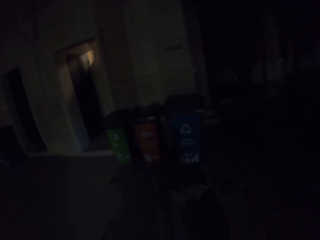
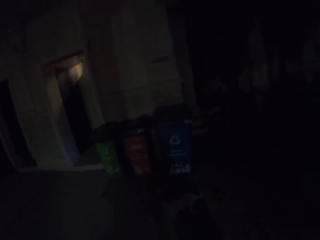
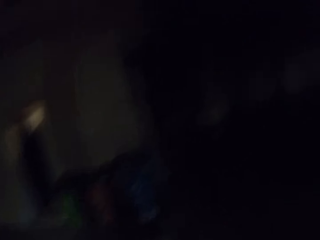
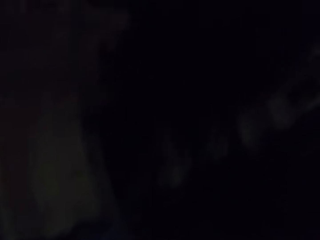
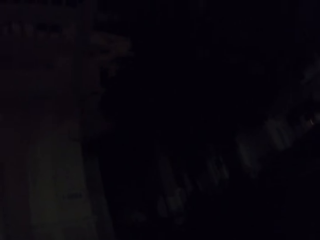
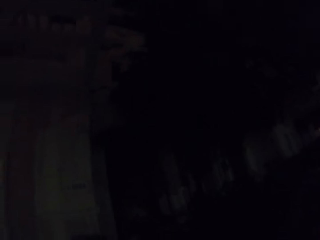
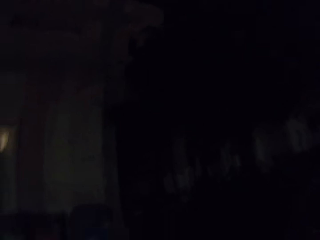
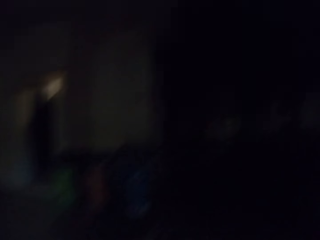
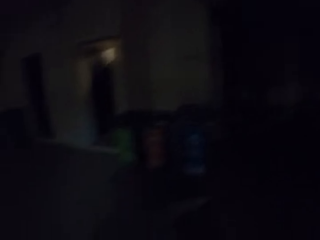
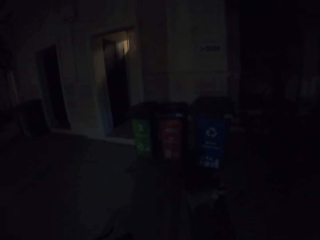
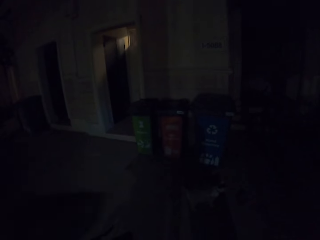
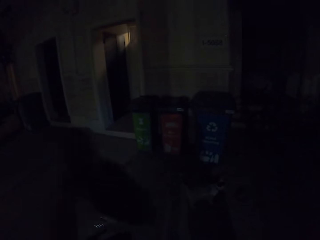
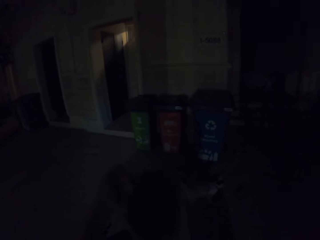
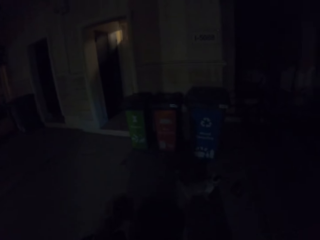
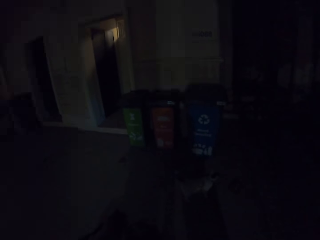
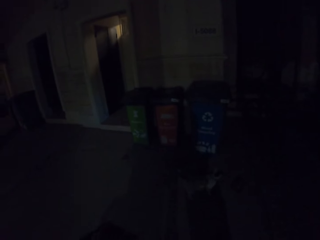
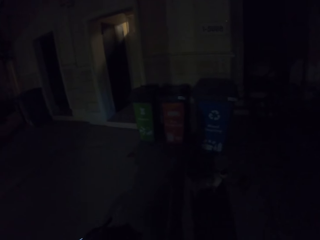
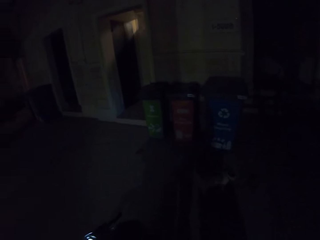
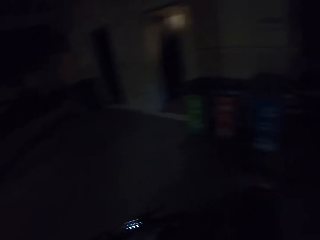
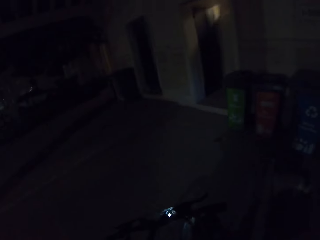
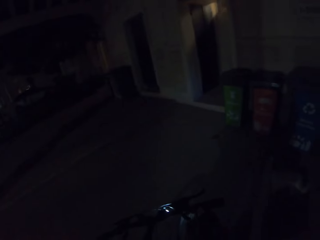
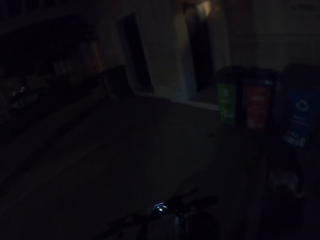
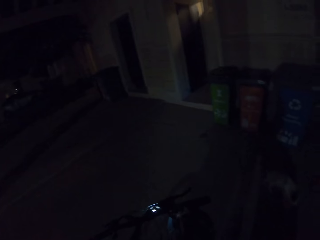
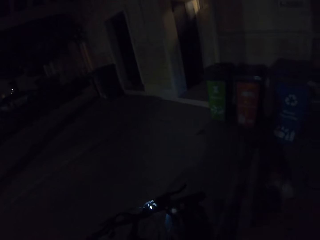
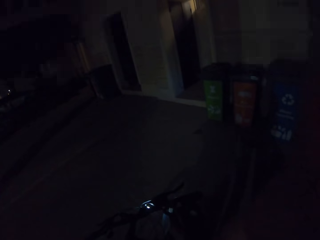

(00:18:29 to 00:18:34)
The camera wearer looks around. They put a carrier bag on the bicycle and carry the bag.
